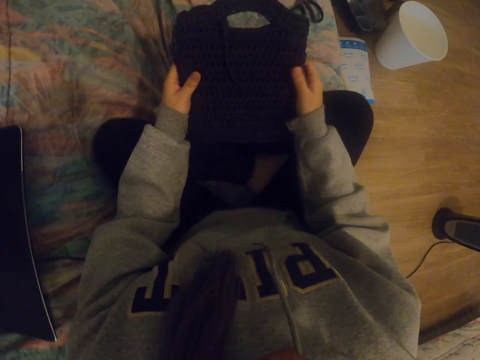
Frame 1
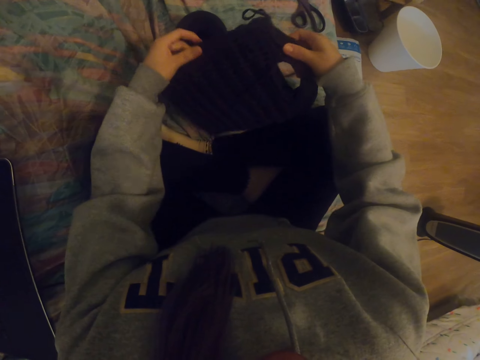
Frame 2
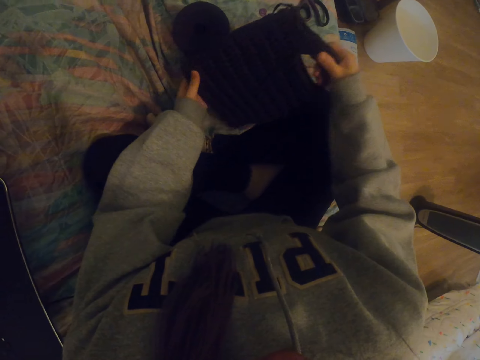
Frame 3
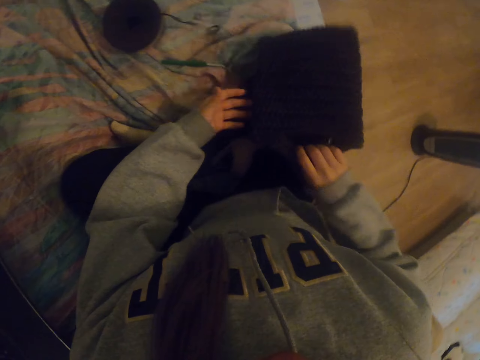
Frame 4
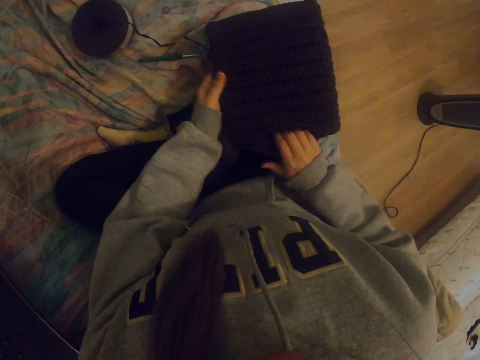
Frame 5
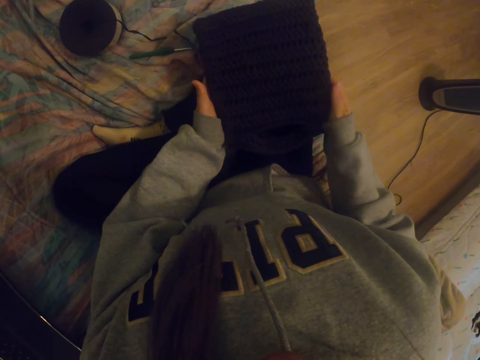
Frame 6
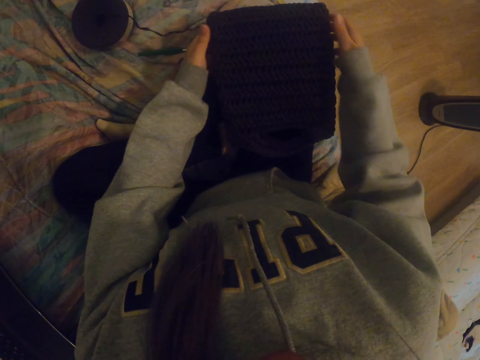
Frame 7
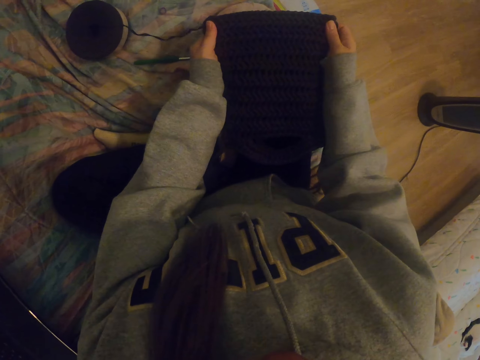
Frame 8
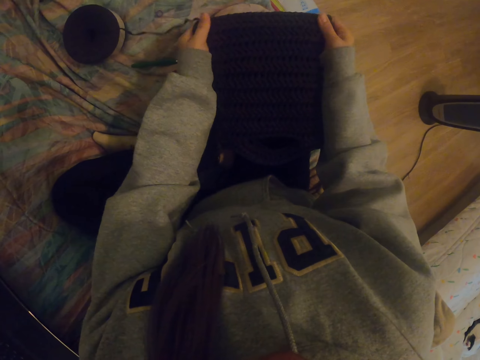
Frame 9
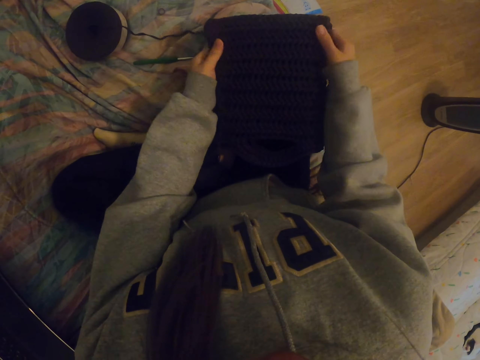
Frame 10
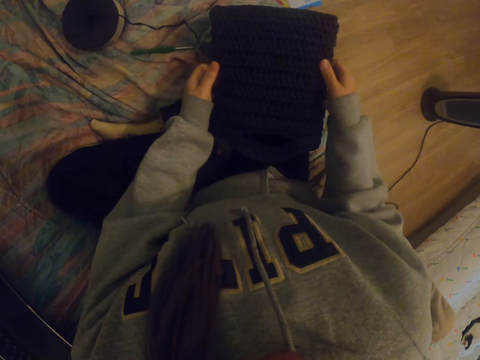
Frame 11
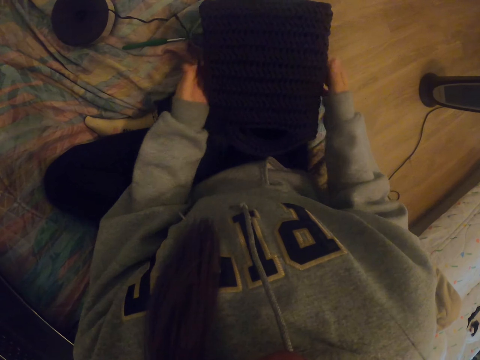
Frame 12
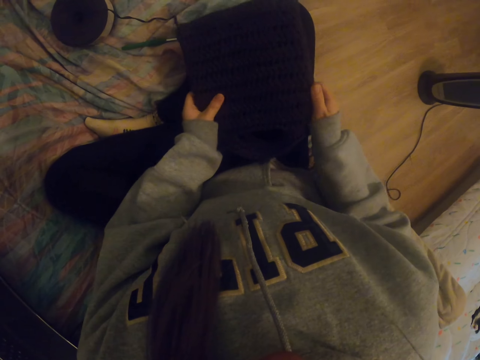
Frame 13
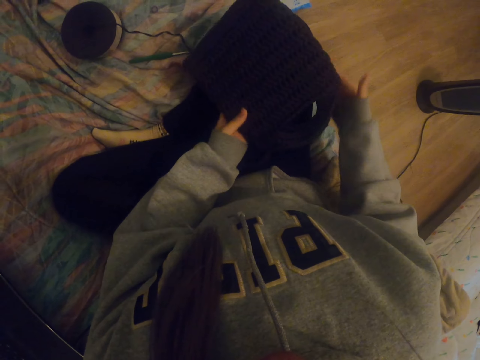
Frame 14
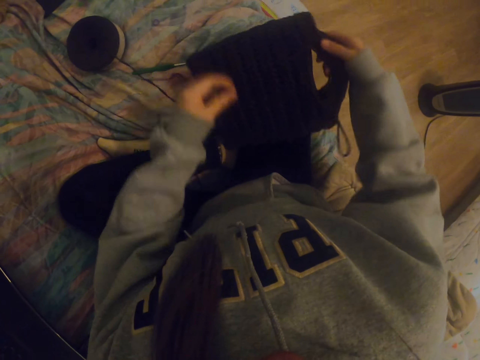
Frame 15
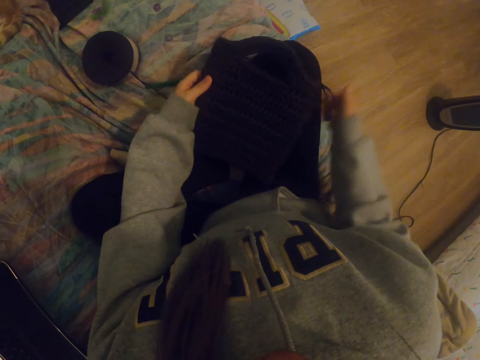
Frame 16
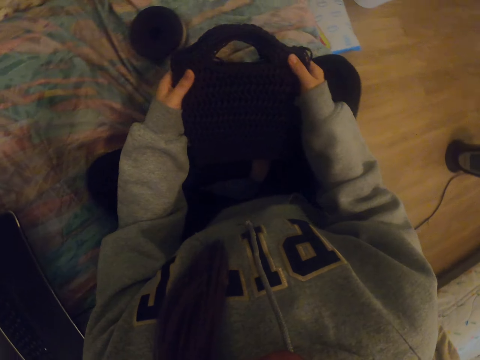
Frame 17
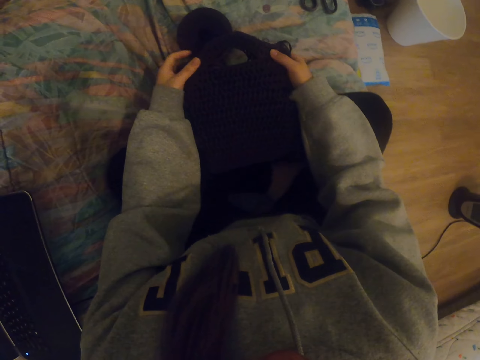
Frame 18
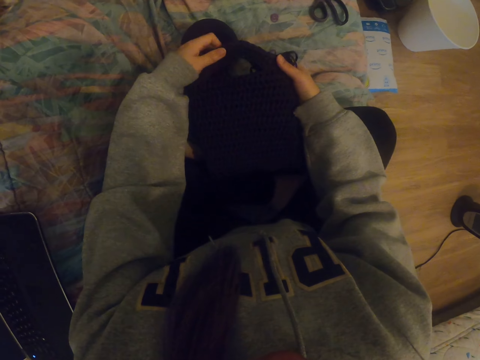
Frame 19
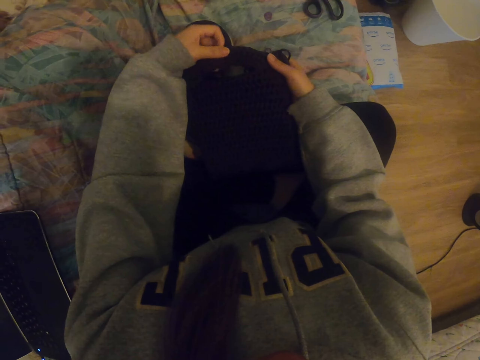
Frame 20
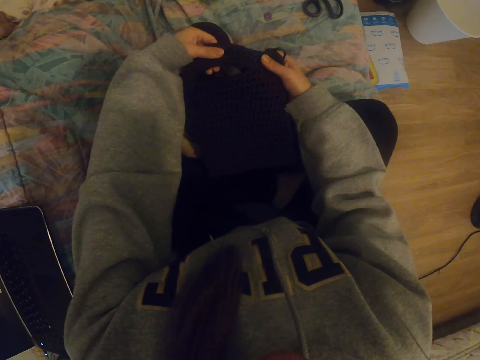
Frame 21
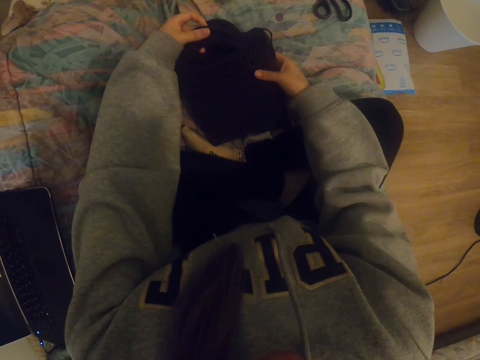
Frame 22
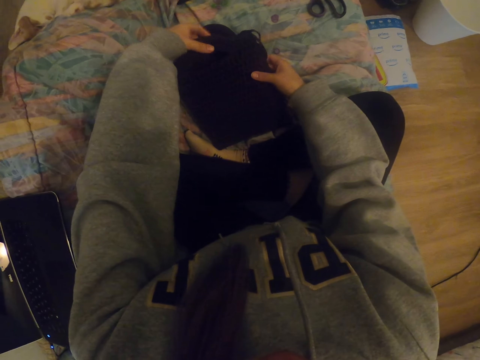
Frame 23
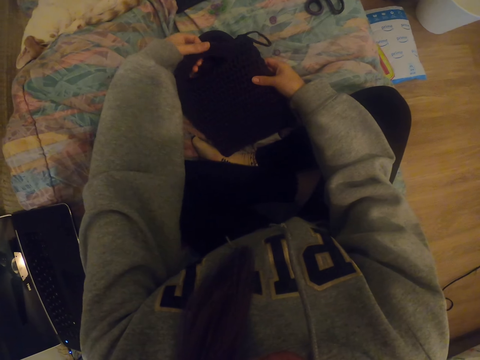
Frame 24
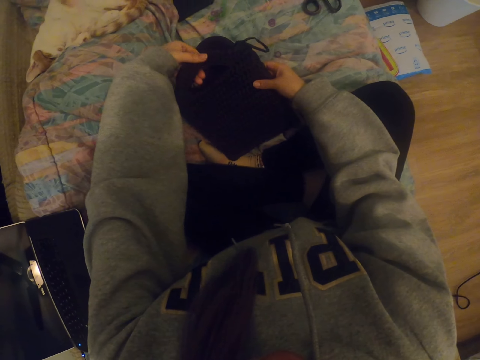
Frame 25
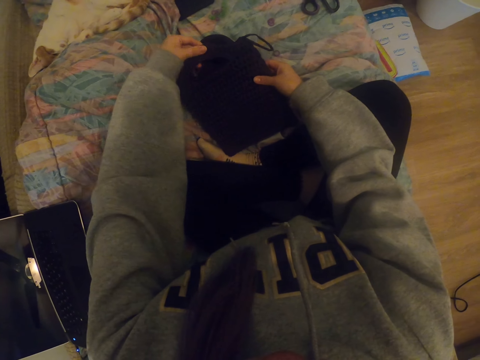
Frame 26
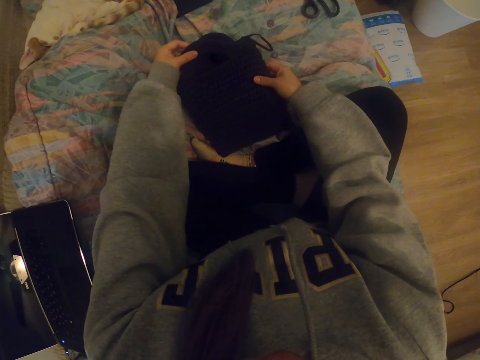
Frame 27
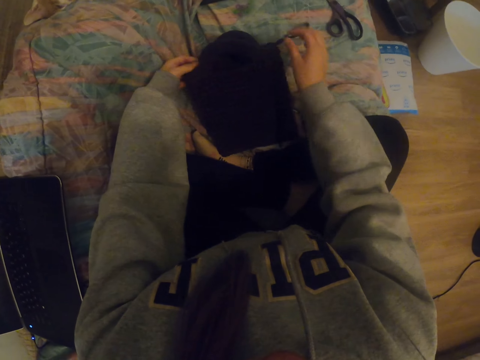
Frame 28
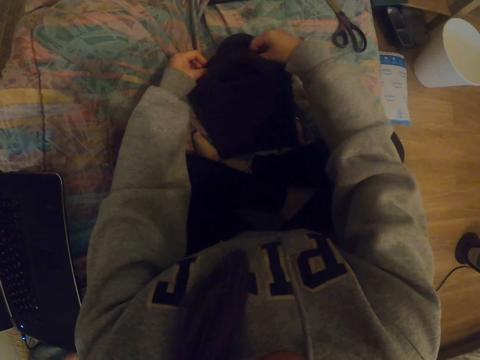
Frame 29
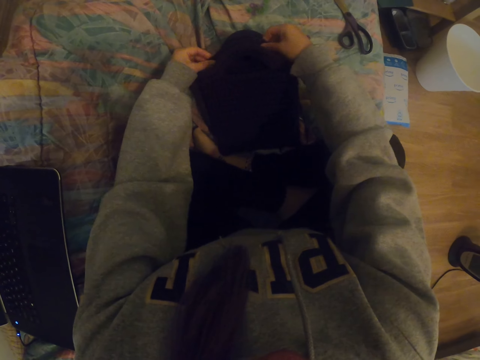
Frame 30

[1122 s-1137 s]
The camera wearer turns the garment. They straighten the garment. They turn the garment. They straighten the garment.

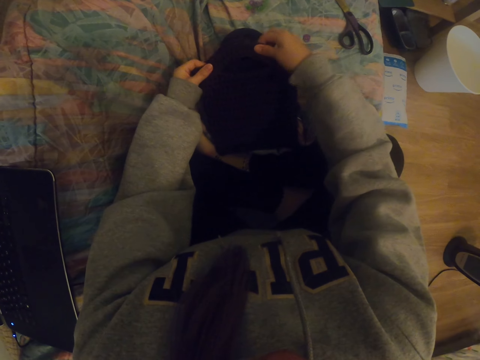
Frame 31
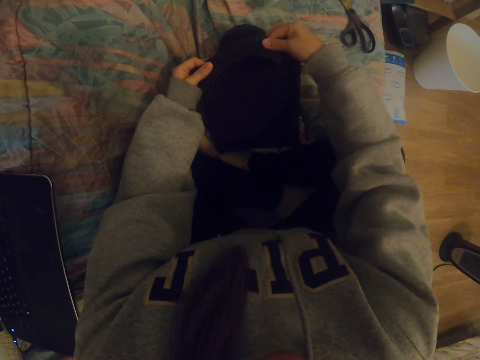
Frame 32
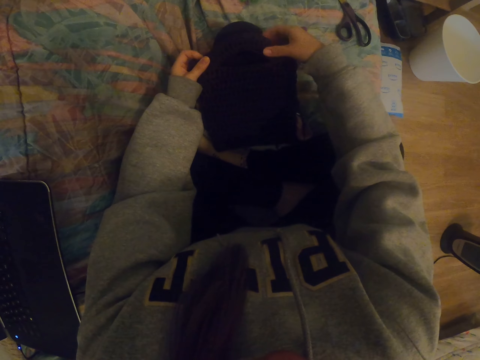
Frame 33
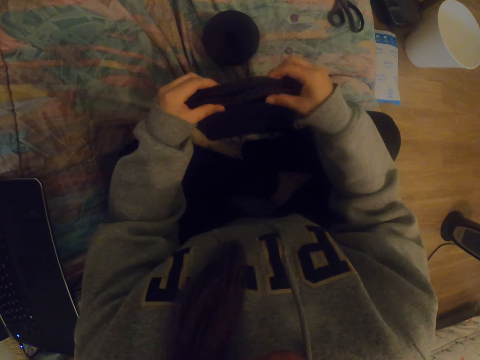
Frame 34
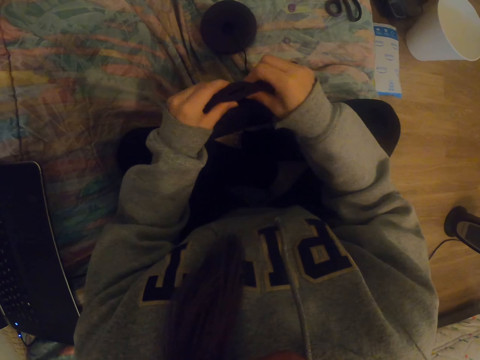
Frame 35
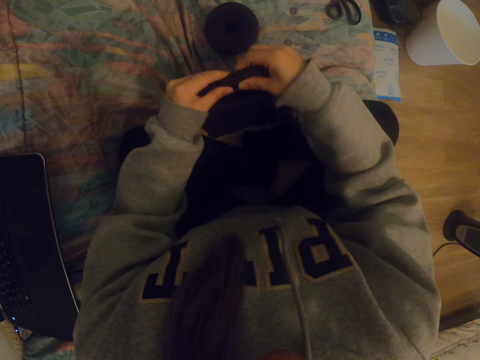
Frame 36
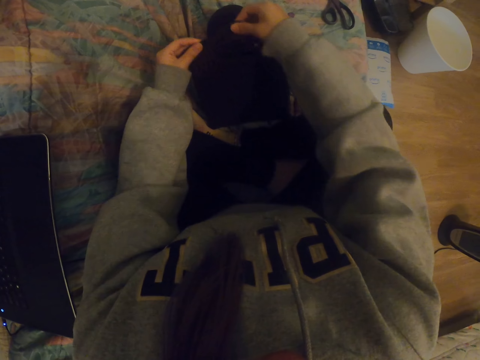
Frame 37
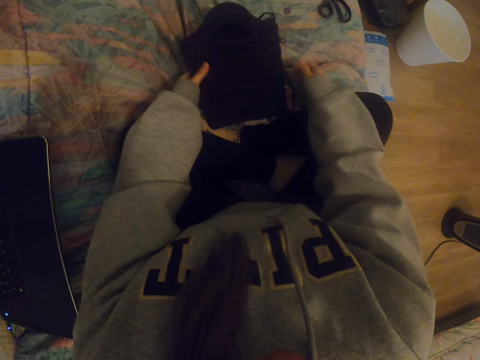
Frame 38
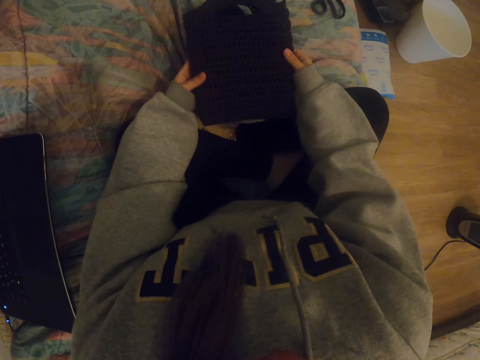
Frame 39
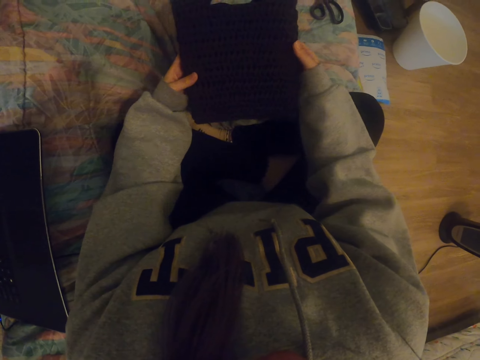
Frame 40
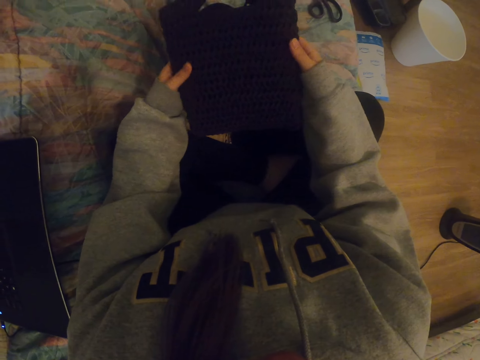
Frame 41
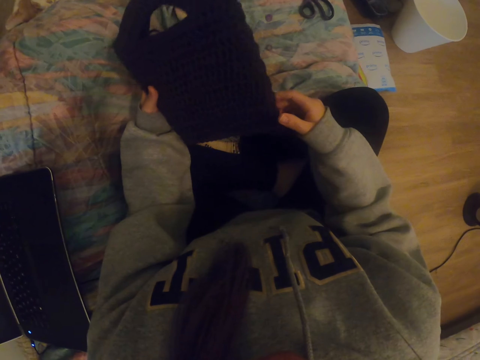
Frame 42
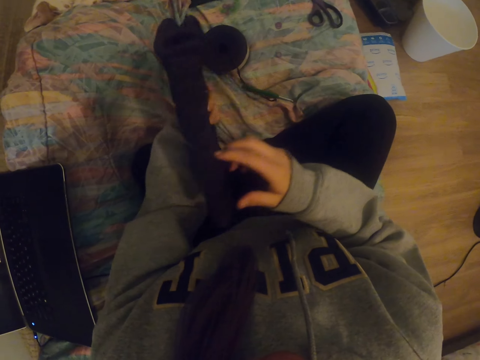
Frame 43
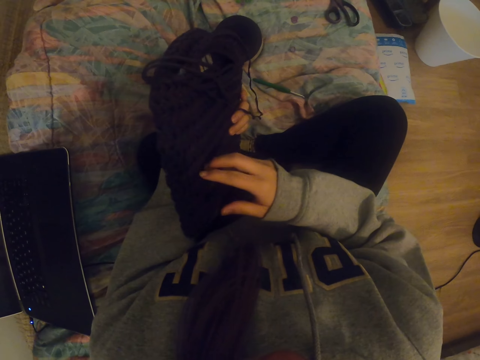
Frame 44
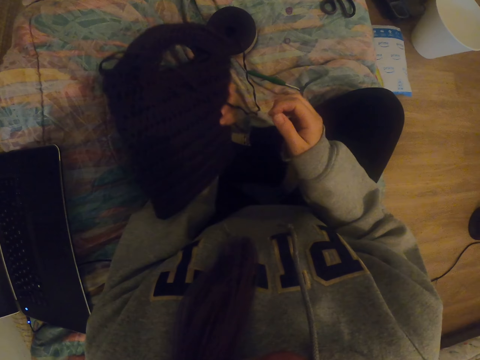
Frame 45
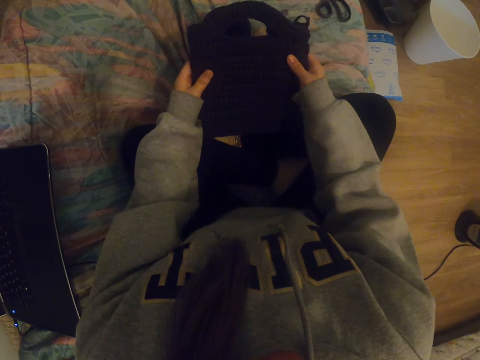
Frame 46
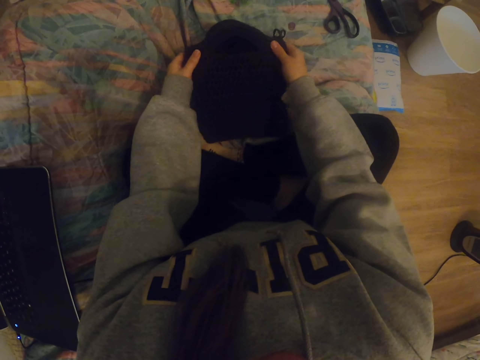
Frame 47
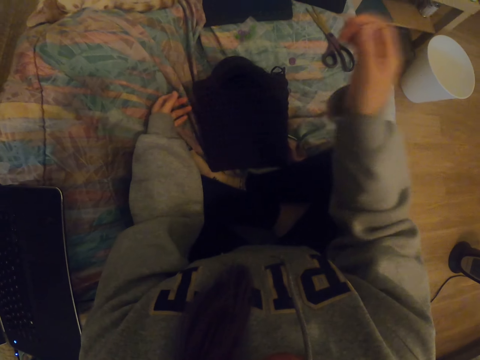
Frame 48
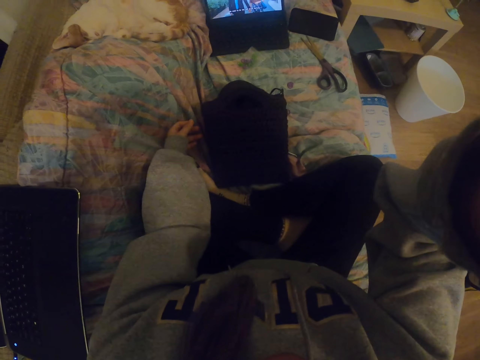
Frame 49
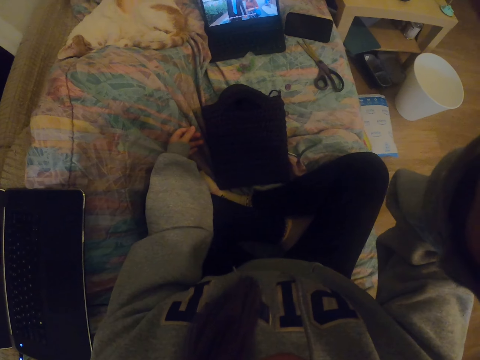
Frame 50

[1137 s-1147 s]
The camera wearer stares at the garment. They place the garment on the mat. They lift a hand. They touch the camera on the head.
